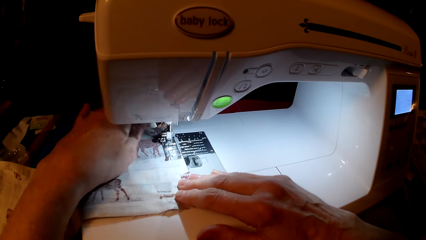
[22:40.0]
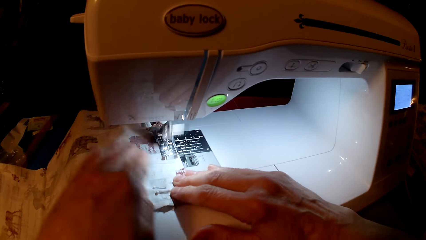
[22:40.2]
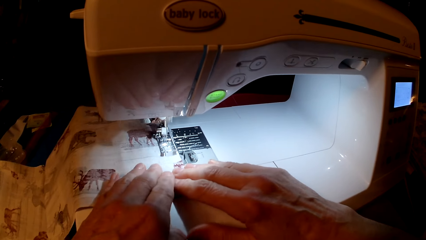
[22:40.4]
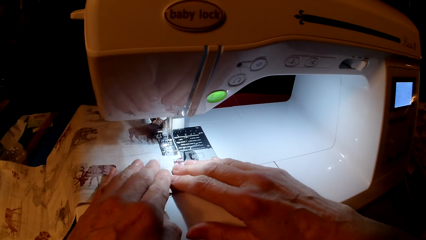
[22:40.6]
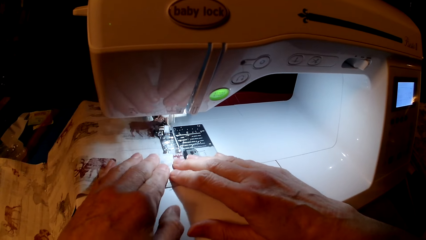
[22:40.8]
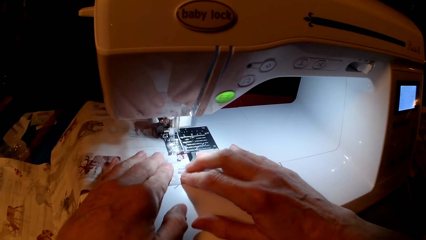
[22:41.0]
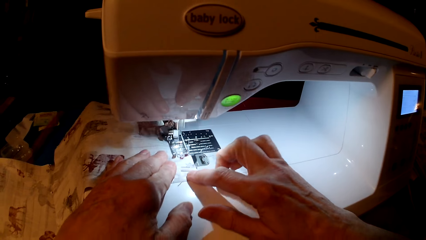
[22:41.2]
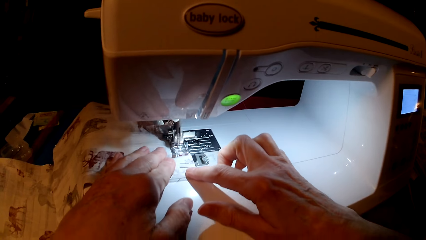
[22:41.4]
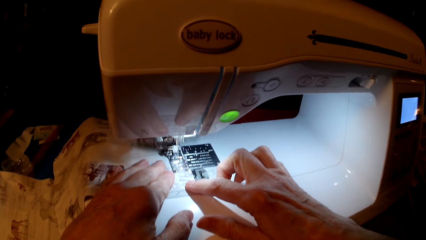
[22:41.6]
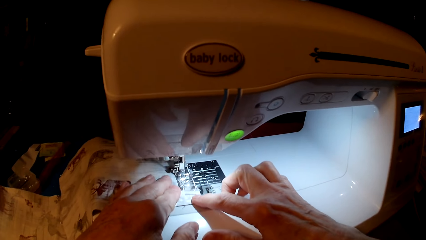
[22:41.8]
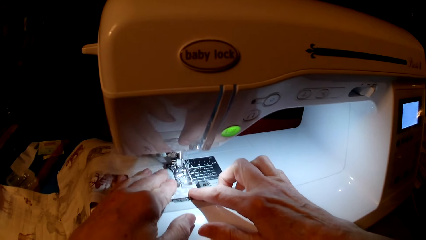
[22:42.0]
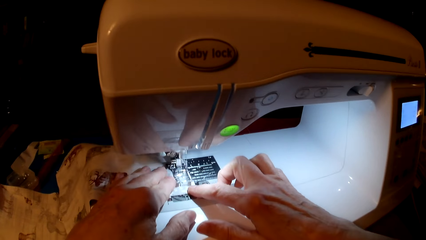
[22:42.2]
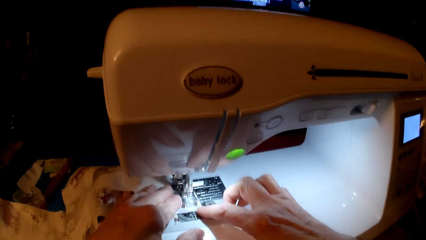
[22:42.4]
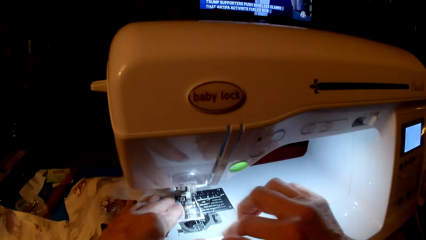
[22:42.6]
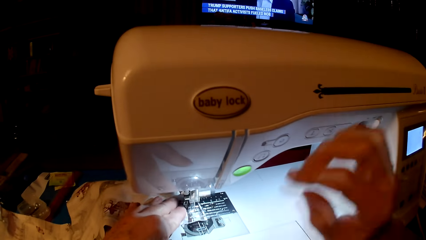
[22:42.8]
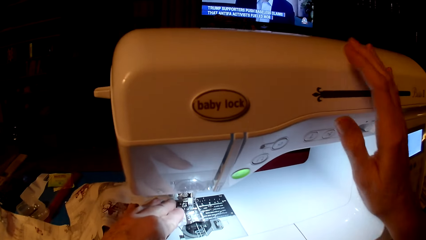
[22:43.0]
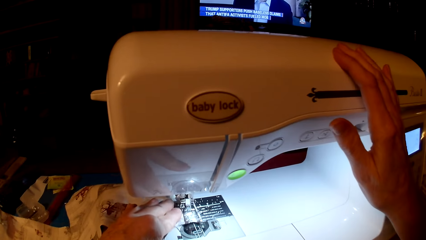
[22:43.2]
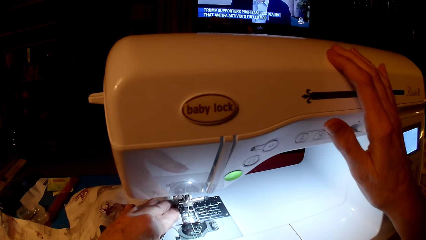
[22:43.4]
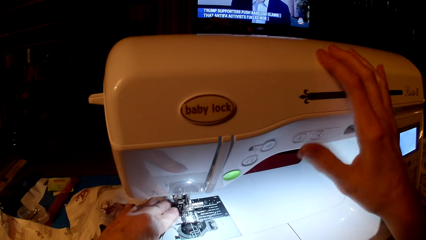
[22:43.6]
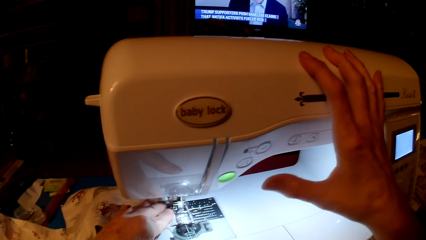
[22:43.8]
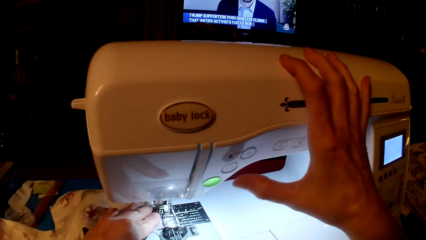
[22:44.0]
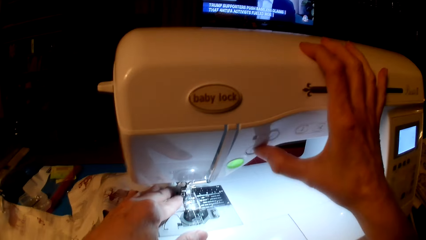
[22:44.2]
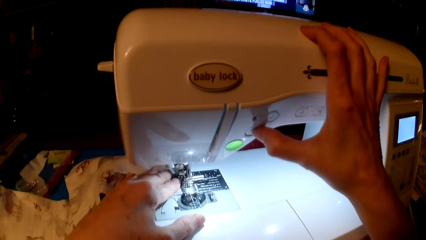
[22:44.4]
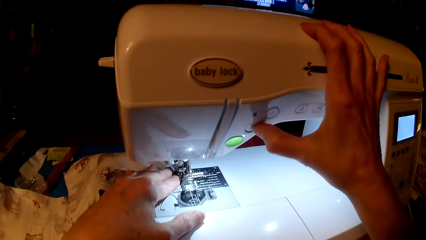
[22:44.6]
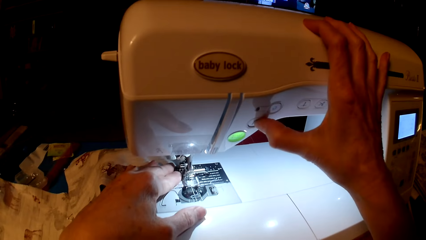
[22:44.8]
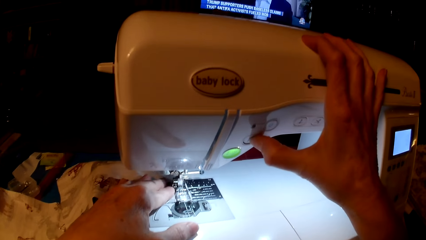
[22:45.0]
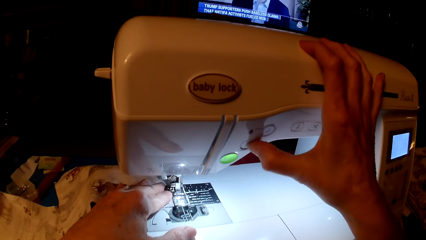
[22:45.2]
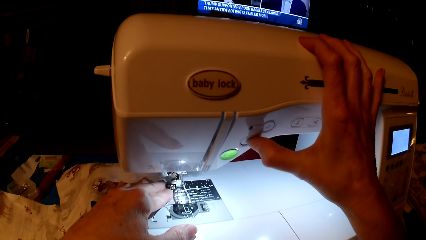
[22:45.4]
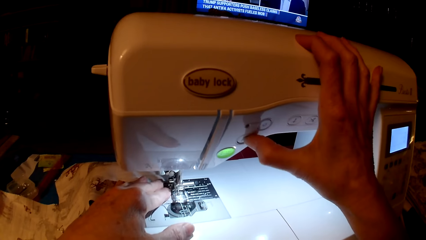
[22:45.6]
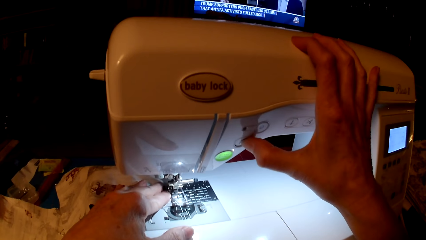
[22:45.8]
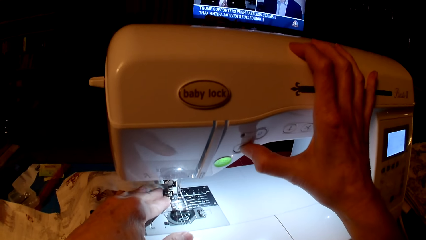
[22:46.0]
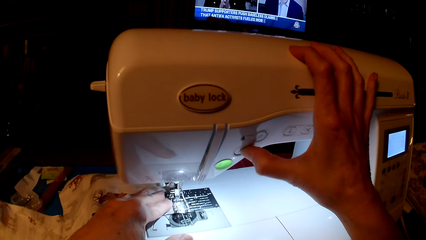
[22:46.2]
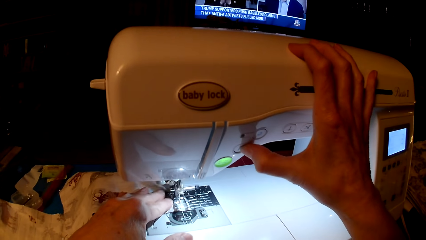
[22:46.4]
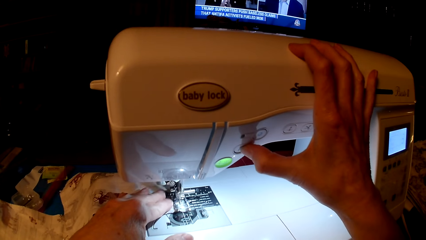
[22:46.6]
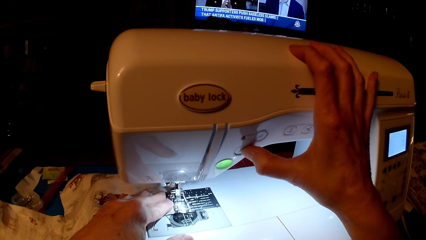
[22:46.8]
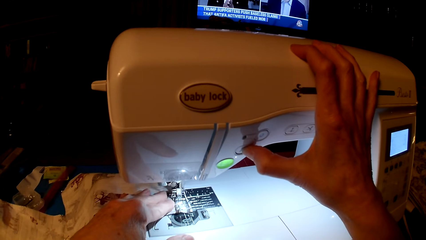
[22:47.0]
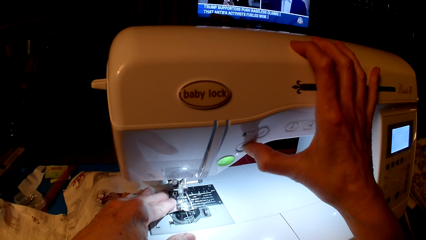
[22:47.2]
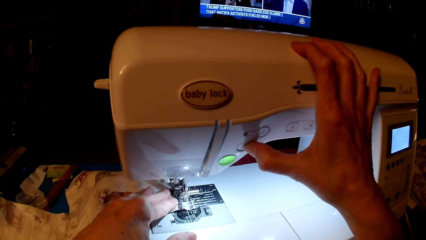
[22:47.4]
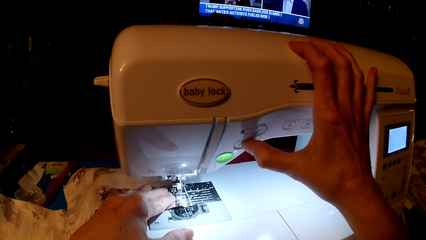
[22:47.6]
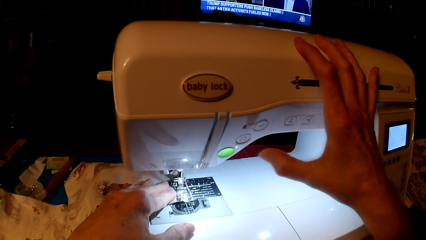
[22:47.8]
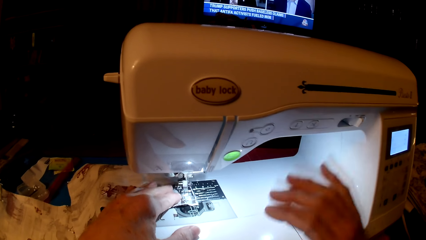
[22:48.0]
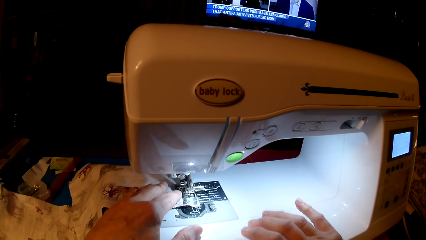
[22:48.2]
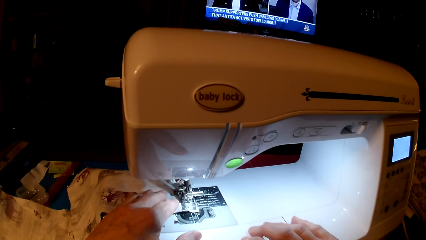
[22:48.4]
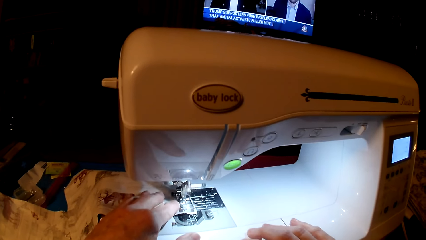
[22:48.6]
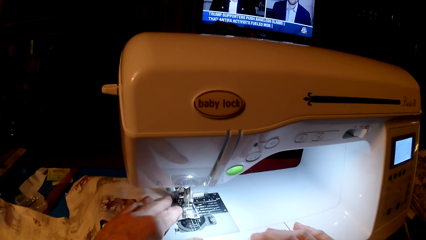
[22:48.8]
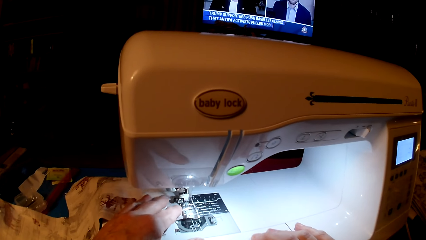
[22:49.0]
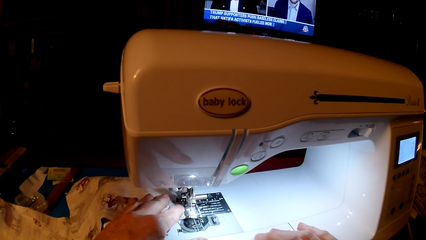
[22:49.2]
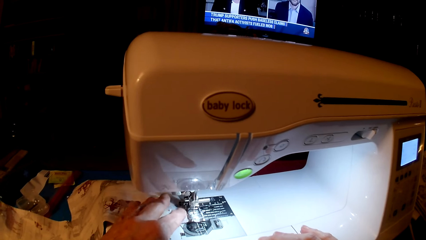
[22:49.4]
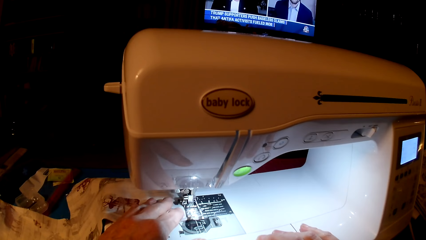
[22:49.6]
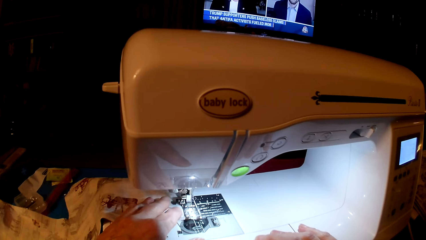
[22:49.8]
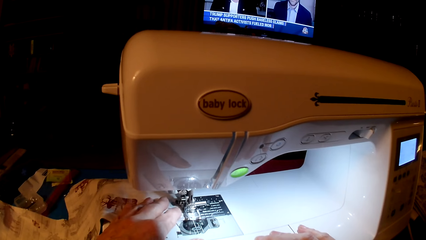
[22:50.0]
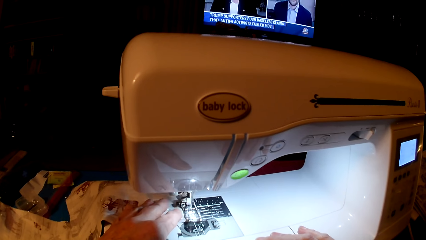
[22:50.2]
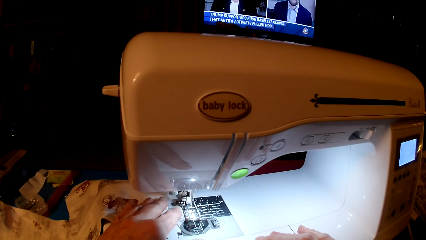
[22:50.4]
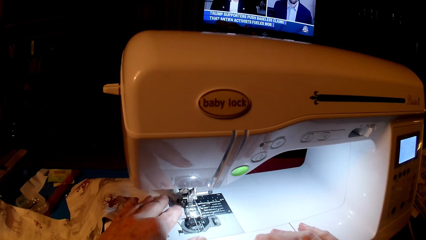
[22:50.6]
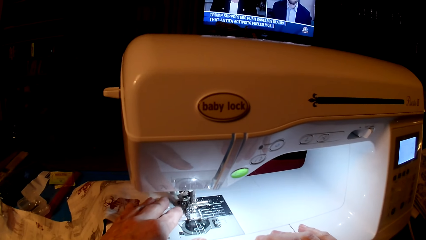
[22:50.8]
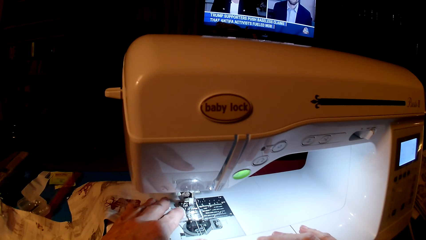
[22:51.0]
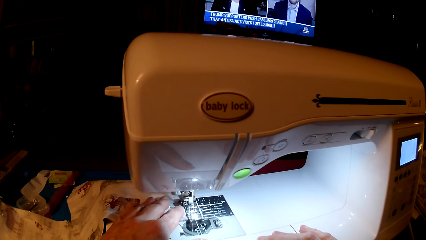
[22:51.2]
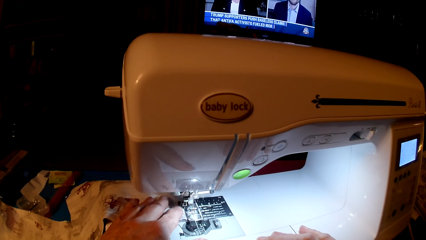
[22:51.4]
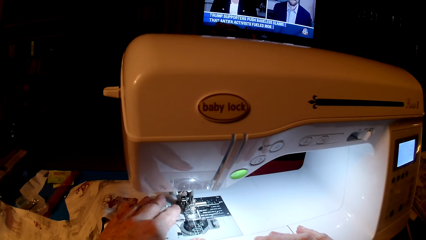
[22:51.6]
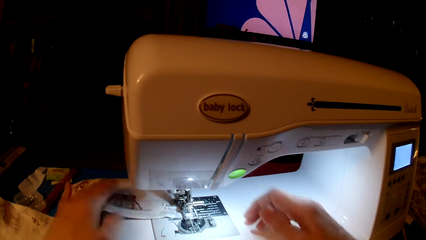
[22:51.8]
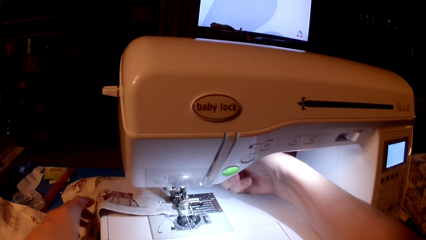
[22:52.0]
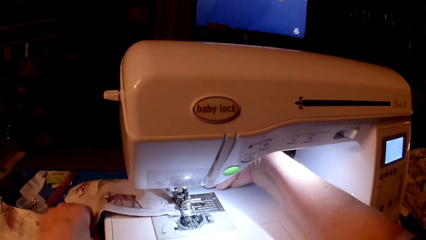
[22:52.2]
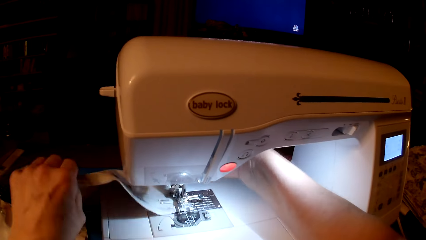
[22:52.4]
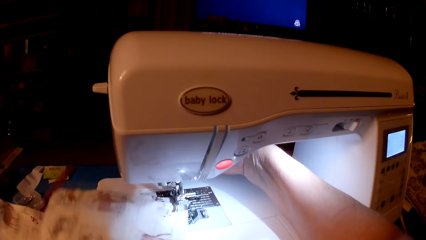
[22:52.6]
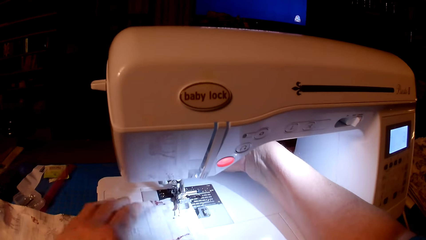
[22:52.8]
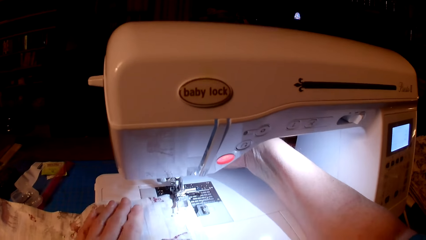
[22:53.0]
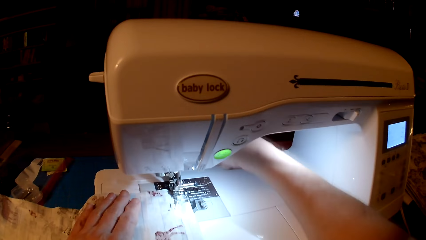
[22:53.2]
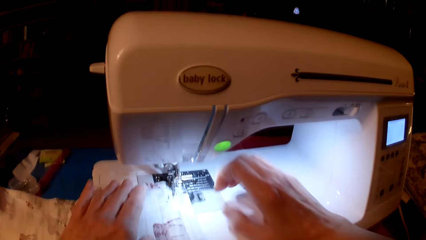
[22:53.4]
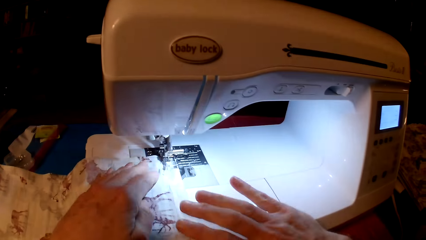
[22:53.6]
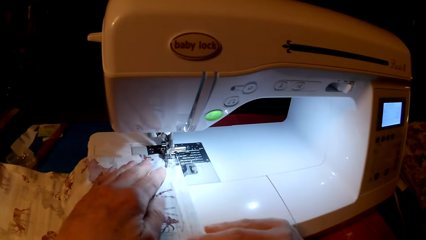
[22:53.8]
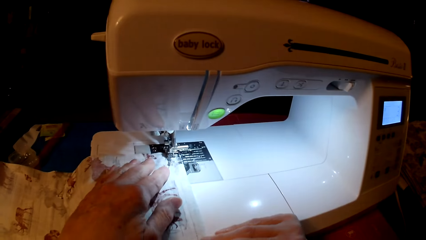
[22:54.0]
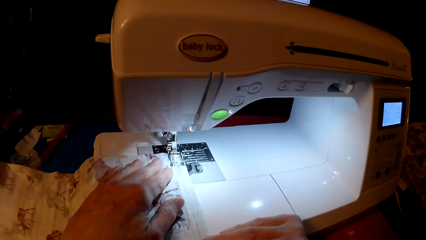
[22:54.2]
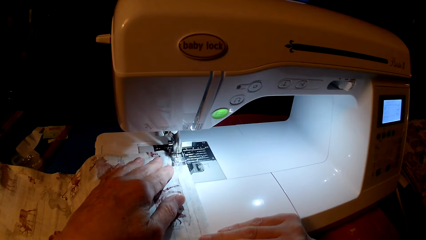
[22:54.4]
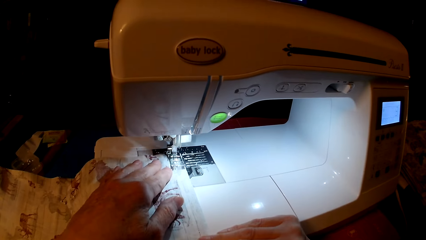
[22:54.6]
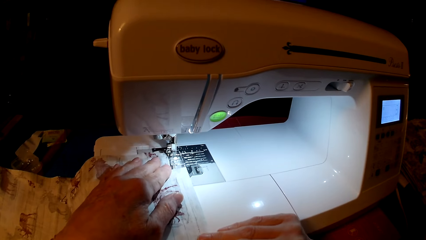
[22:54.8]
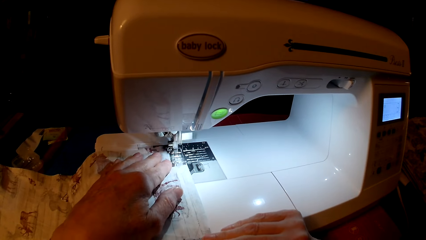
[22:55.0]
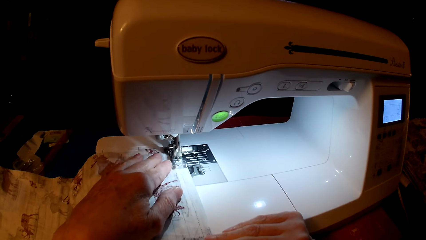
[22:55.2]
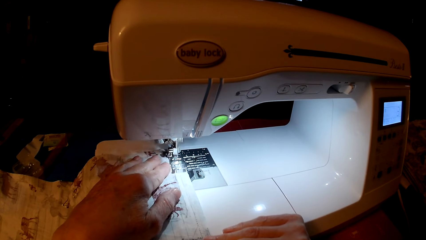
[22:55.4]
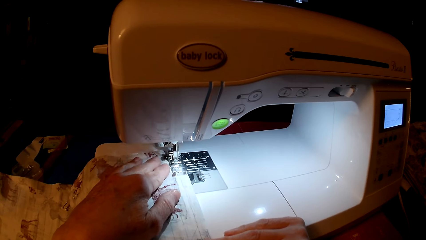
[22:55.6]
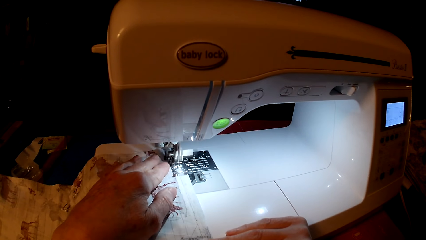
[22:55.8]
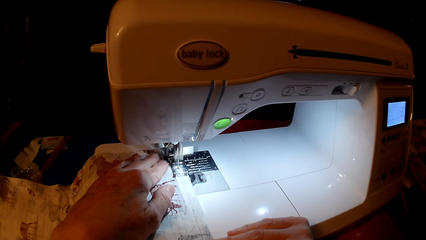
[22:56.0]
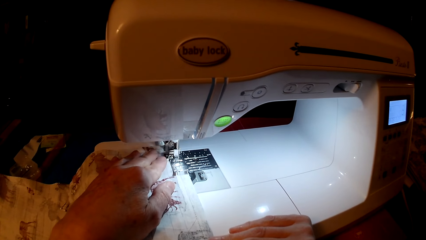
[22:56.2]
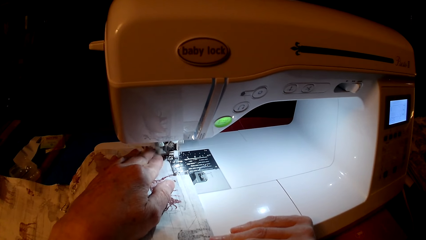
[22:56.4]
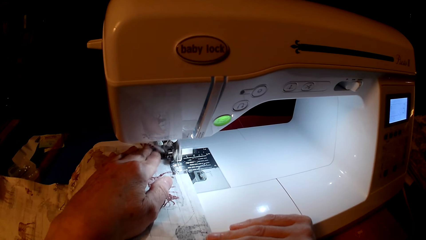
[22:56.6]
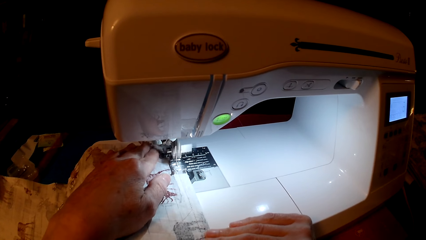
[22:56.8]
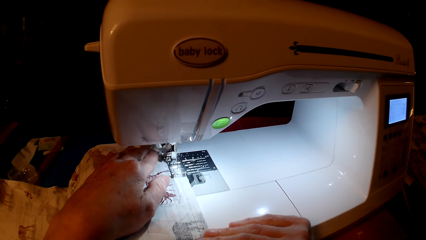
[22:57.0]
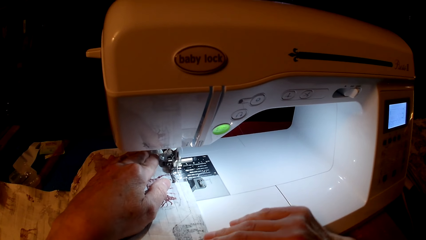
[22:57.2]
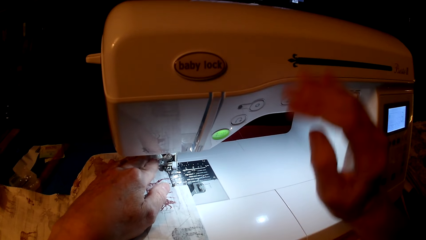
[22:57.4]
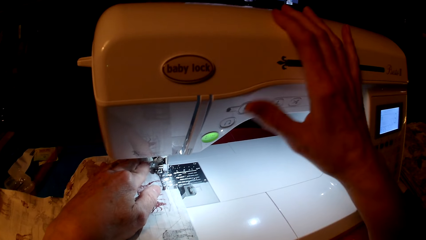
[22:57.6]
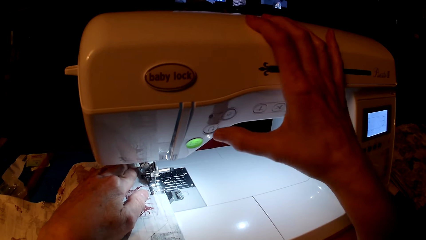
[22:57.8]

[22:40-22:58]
The camera wearer presses the speed button. They sew a cloth. They turn the piece of cloth, press the foot lifter, and sew the cloth.
